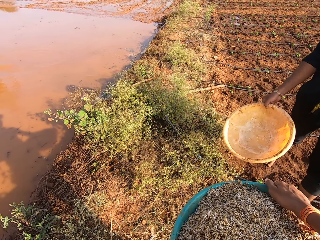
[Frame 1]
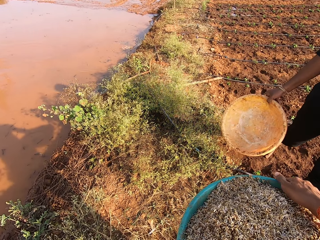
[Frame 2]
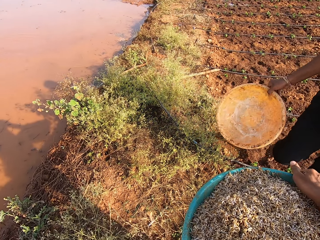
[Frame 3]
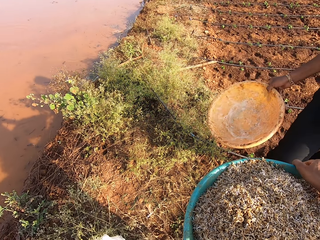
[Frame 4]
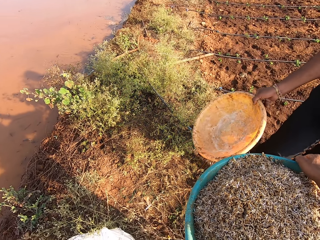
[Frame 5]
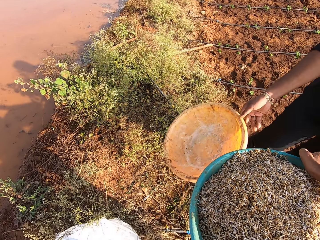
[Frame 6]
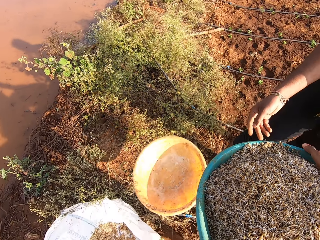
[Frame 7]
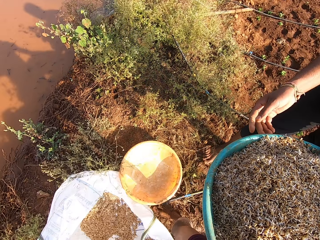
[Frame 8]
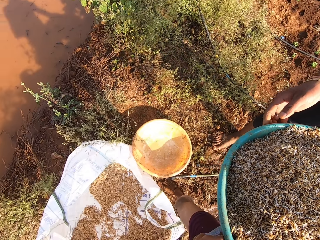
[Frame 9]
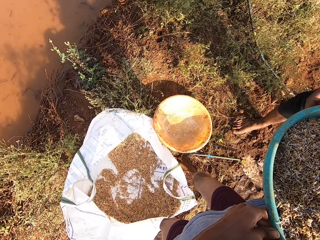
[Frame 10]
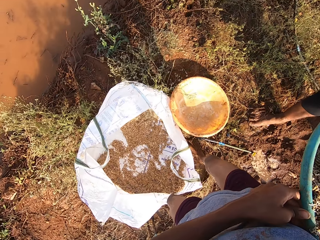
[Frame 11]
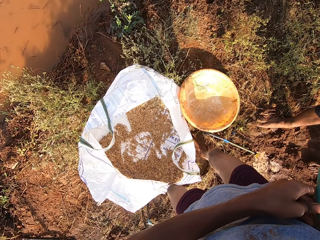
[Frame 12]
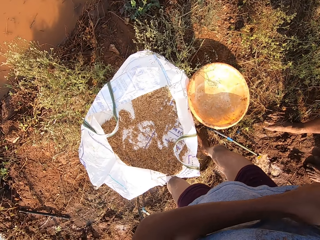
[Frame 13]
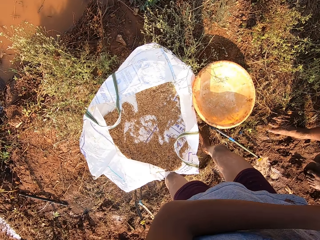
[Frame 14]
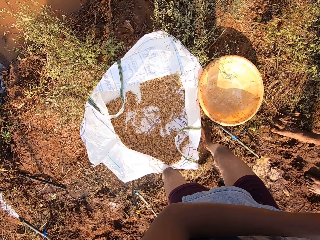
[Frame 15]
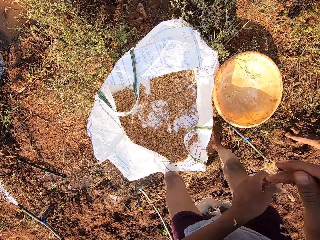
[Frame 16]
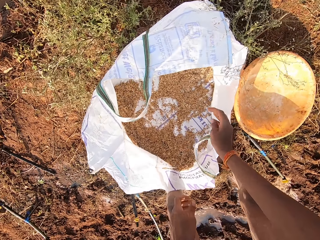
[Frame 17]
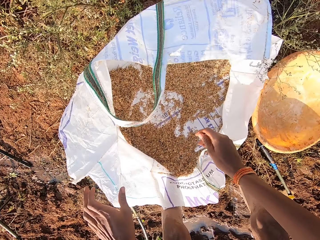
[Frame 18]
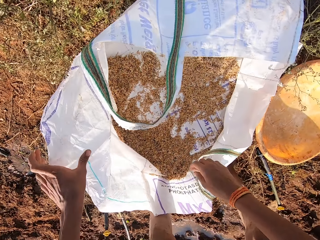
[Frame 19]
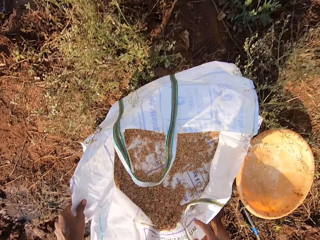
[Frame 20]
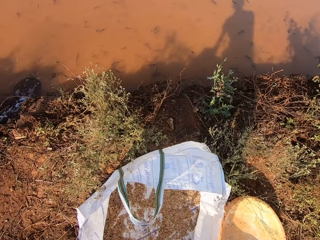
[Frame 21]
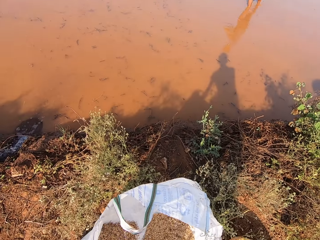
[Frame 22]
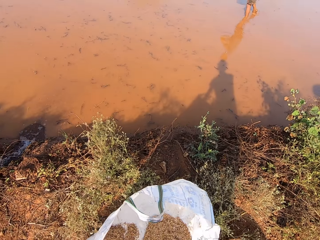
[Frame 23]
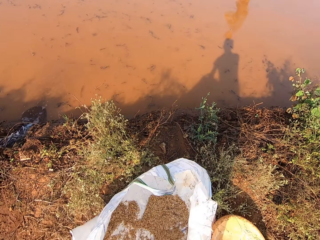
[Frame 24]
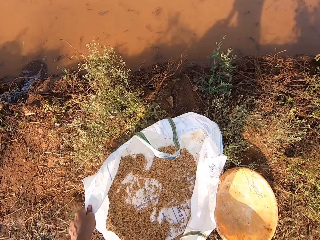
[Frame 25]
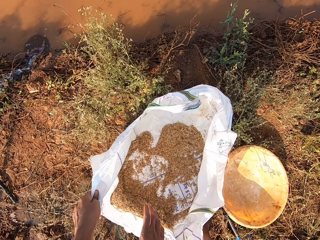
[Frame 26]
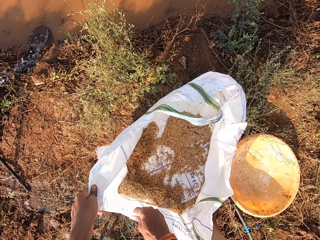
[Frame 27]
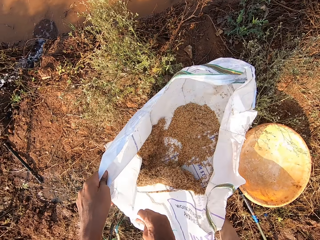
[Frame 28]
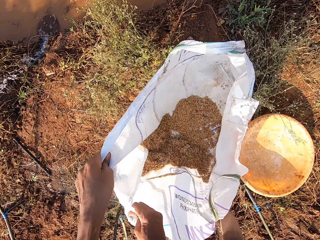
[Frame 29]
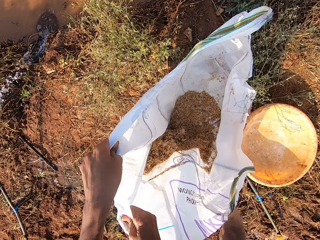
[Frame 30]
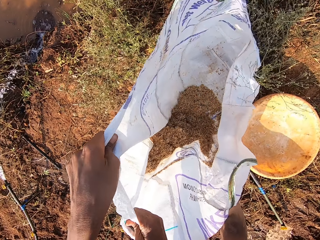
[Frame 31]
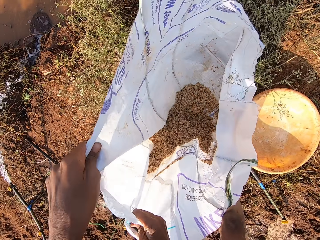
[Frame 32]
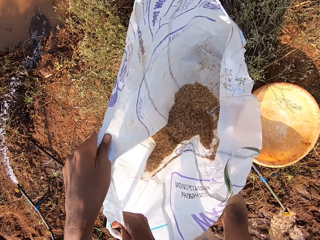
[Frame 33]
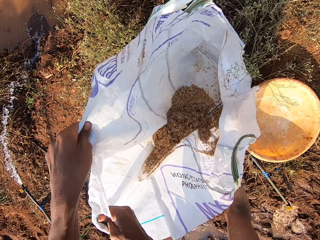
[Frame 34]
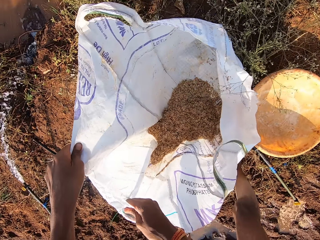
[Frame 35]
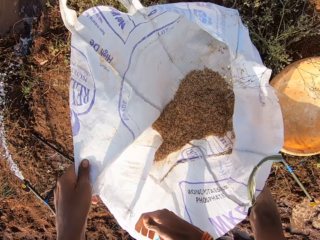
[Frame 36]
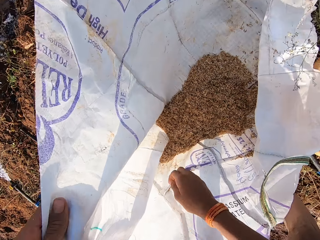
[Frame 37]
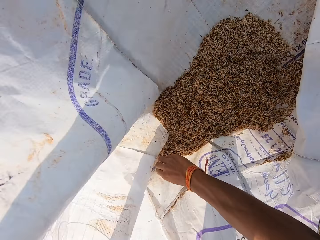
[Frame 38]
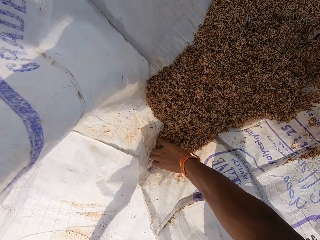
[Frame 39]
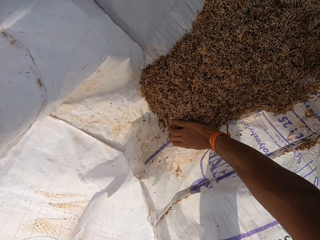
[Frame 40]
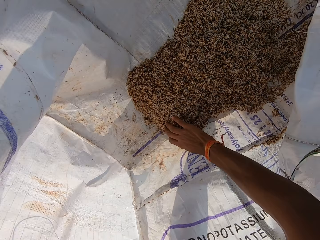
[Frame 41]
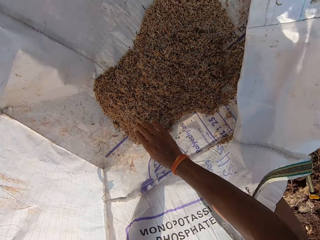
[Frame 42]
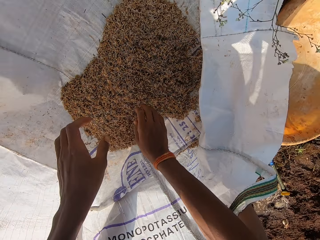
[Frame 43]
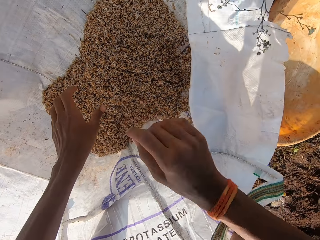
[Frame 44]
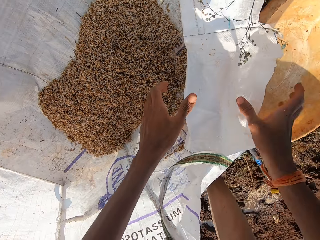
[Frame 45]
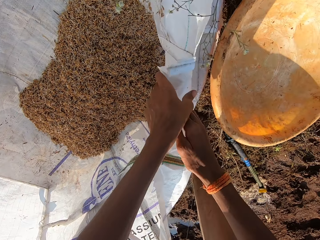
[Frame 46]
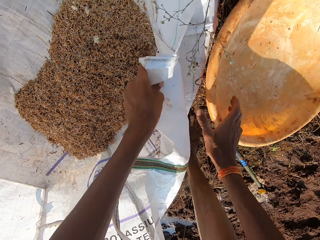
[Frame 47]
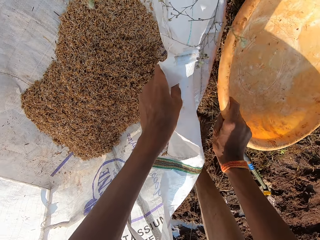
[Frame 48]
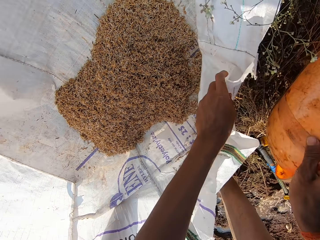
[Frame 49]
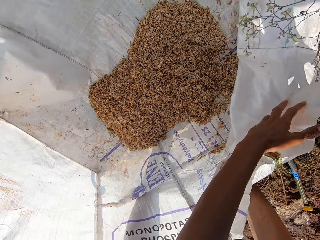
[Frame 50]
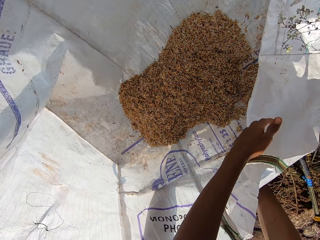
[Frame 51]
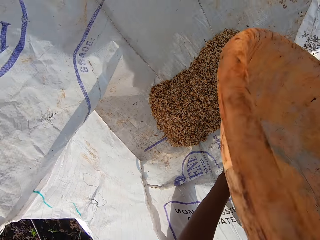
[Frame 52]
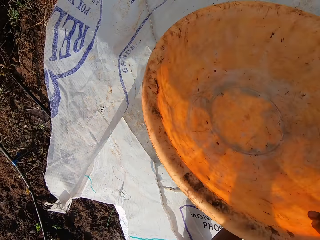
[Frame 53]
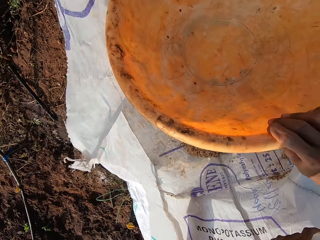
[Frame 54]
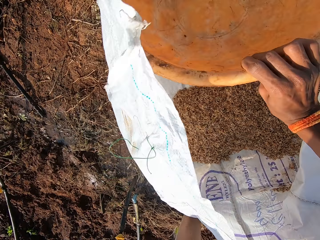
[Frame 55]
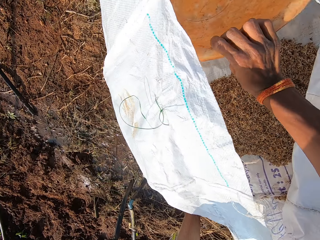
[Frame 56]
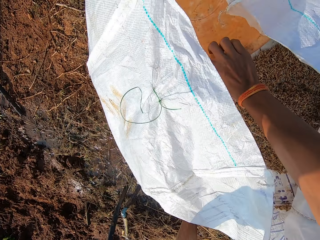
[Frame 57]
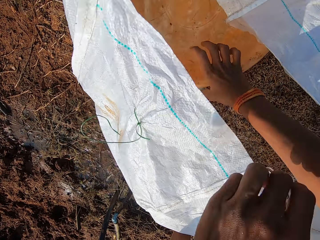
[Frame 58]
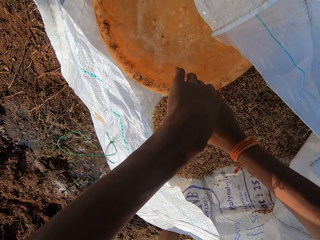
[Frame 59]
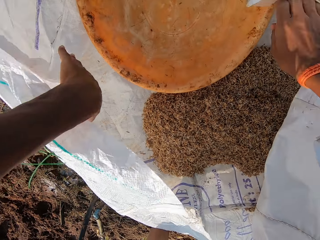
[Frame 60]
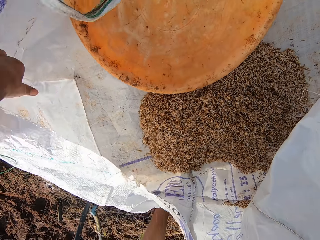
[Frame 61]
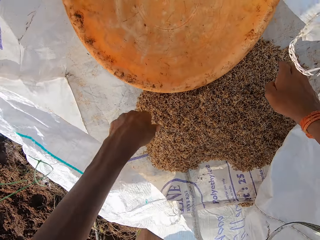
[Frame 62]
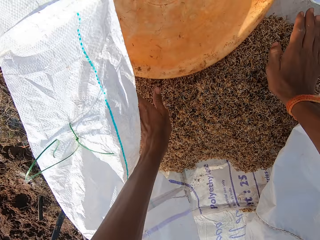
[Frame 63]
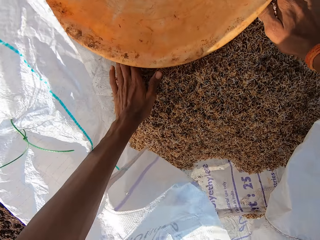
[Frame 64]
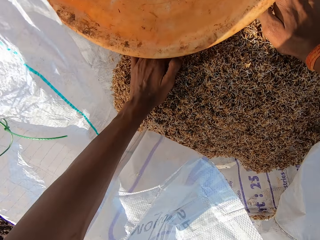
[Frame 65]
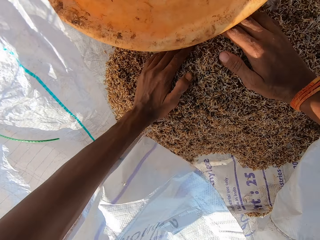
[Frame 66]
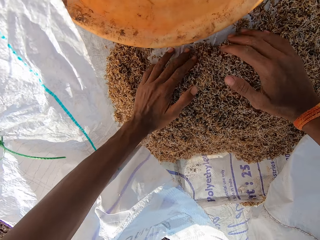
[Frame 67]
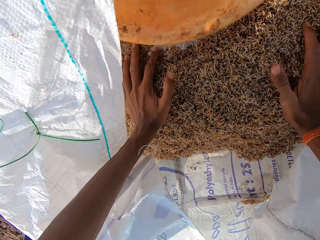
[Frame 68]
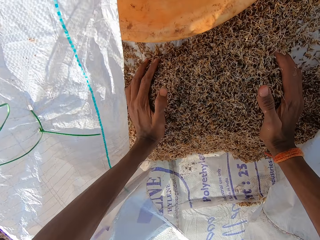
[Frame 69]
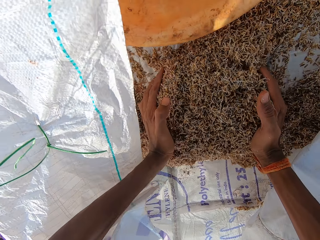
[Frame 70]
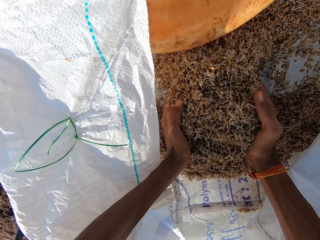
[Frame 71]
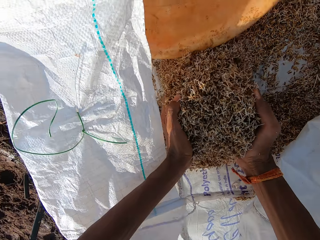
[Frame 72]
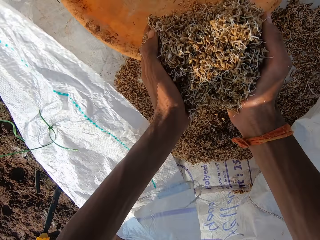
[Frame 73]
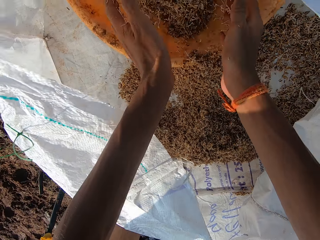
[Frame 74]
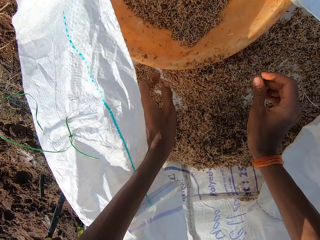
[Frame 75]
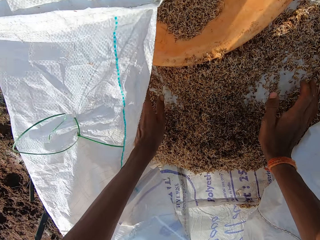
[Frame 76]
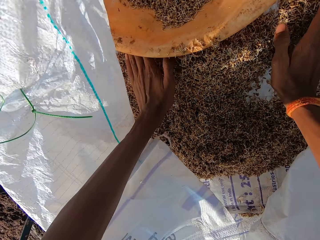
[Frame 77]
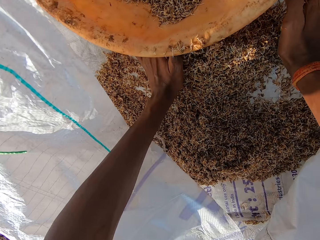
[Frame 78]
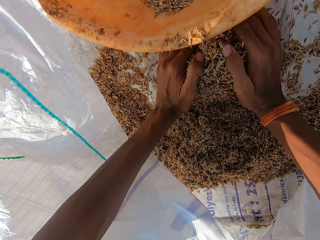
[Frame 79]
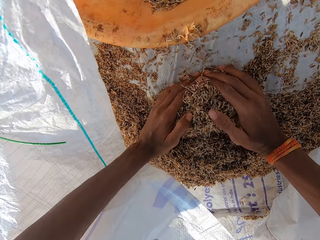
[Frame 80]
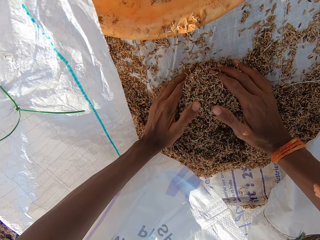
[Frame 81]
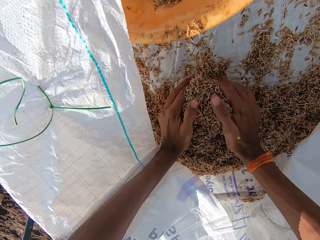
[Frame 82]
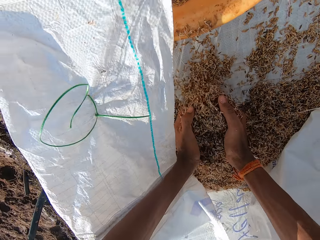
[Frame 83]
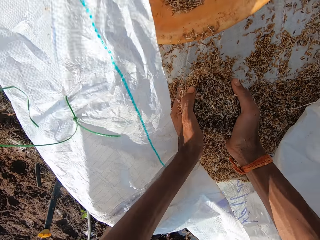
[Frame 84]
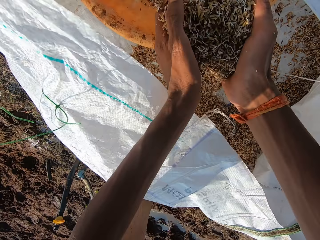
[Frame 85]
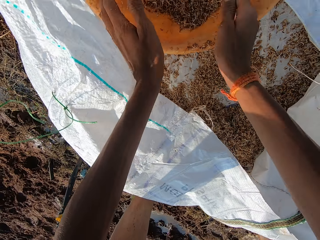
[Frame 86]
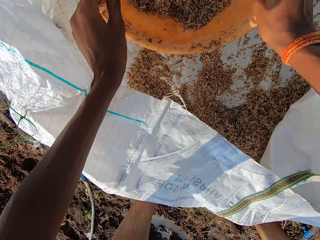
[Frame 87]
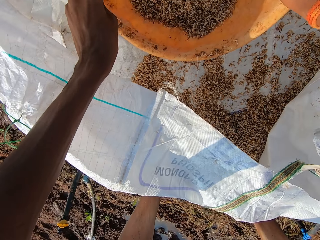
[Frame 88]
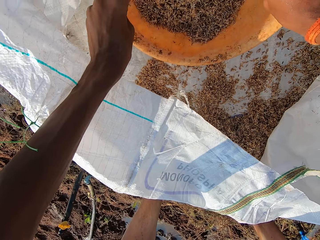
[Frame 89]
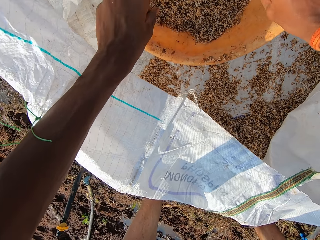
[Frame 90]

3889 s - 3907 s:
The man walks around. He drops the bowl in his right hand on the floor. He talks with the camera wearer. The camera wearer passes the bowl of grain in both hands to the man. He adjusts the sack on the floor with both hands. He looks around. He talks with the man. He holds the sack. He packs the grains in the sack with his right hand. He adjusts the sack with his right hand. He carries the bowl from the floor with his right hand. He drops the bowl in his right hand in the sack. He packs the grains together in the sack with his right hand. He scoops something. He pours the grains in the bowl in the sack with both hands. He packs the grains together in the sack with his right hand. He pours the grains in the bowl in the sack with both hands.

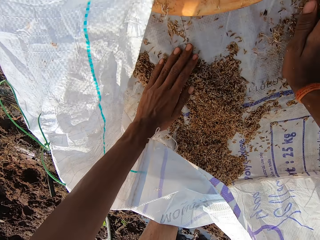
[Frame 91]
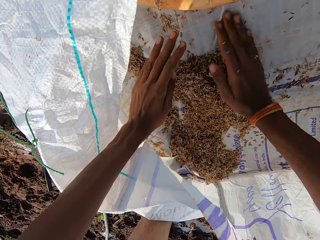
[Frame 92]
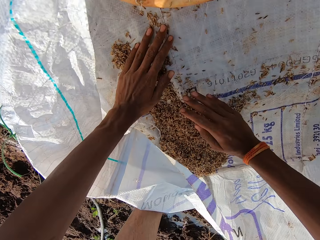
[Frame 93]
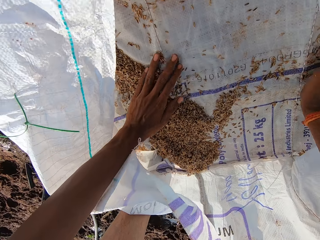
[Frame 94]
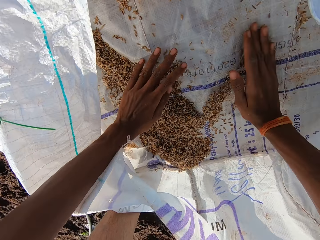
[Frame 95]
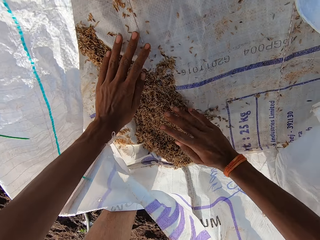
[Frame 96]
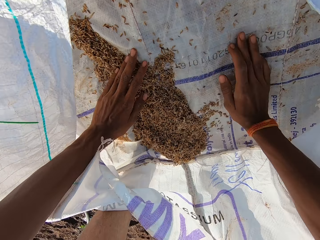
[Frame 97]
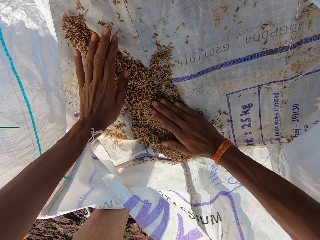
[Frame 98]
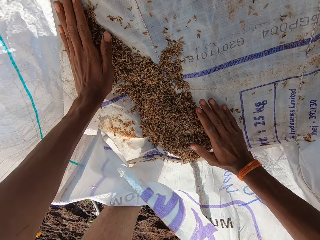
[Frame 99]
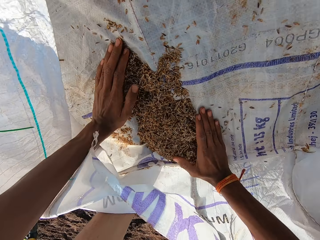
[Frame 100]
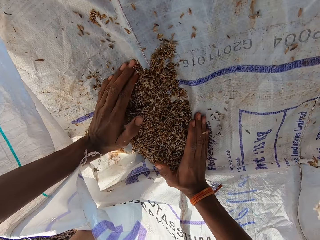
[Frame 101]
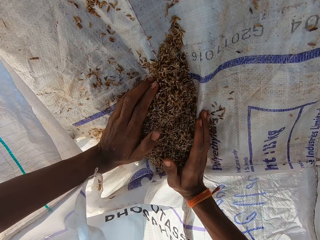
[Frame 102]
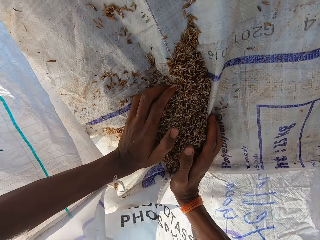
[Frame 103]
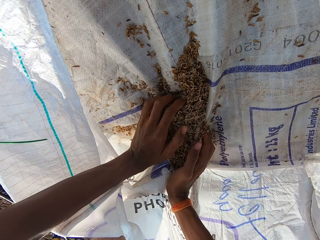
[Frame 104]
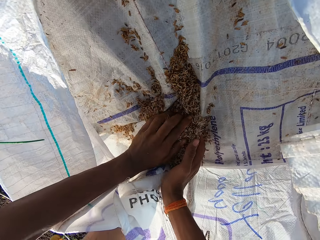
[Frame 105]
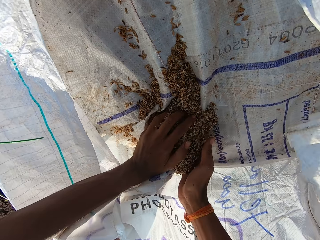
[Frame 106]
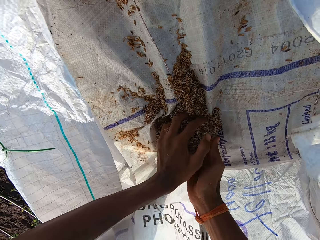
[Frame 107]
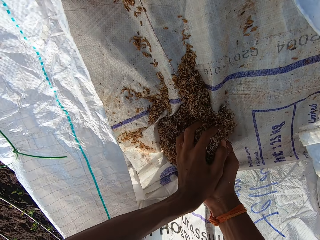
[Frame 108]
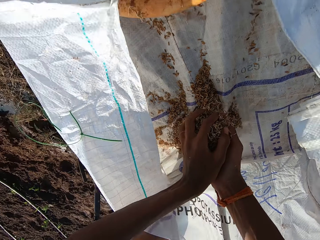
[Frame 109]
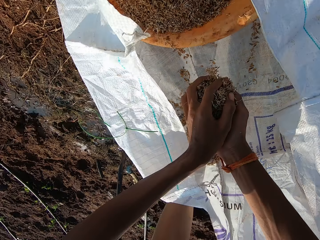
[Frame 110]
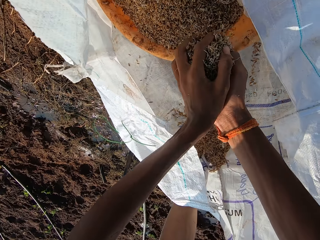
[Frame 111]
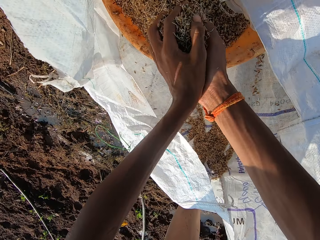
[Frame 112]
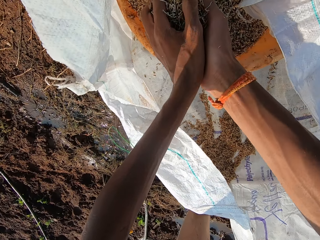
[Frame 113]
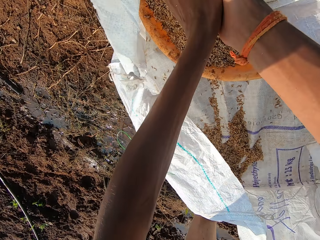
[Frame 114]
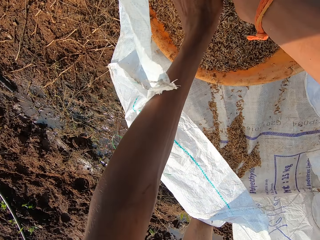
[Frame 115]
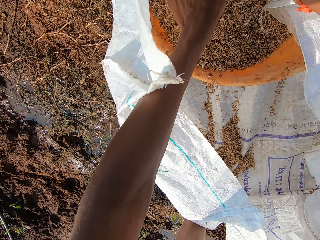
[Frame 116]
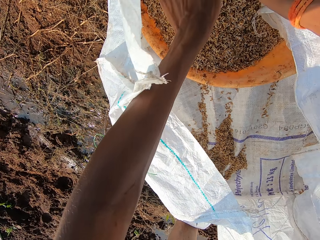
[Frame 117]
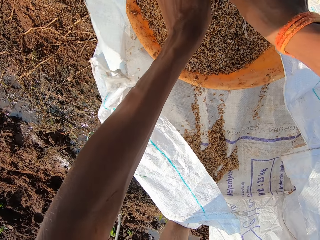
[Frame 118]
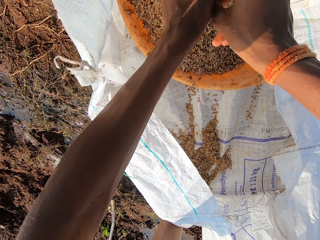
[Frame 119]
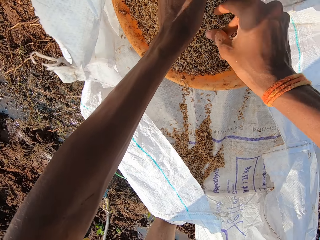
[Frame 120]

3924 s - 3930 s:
The camera wearer packs the grains together in the sack with both hands. They pour the grains in the bowl in the sack with both hands.
